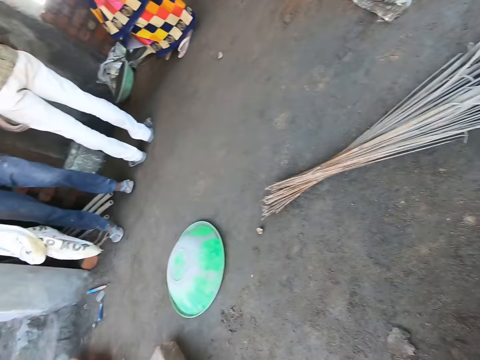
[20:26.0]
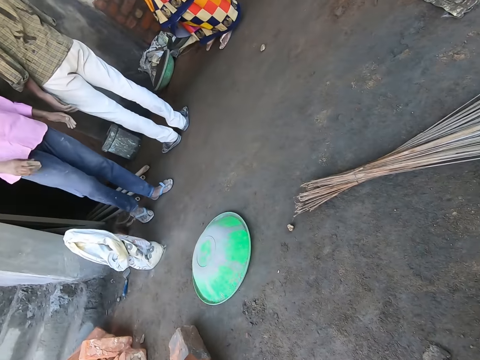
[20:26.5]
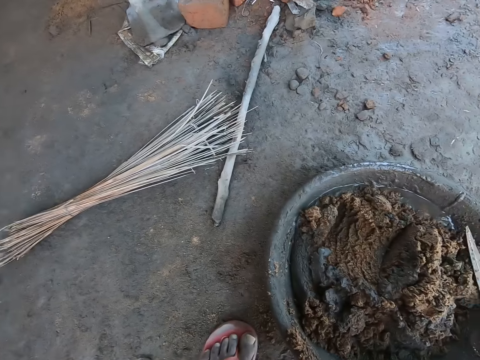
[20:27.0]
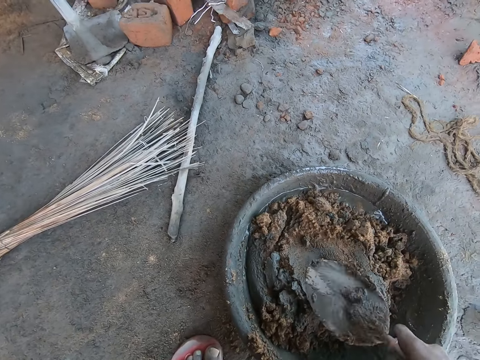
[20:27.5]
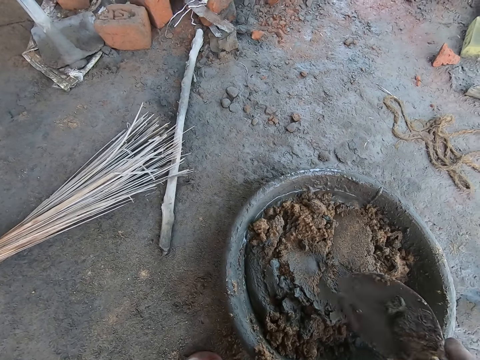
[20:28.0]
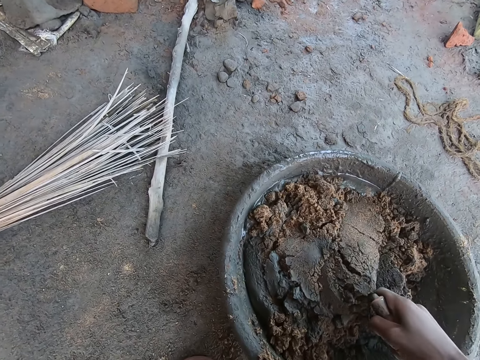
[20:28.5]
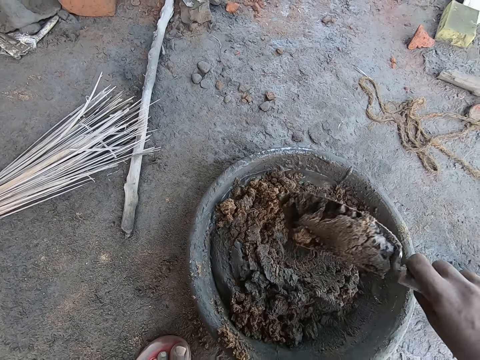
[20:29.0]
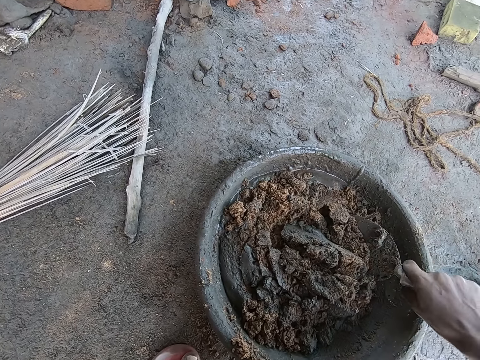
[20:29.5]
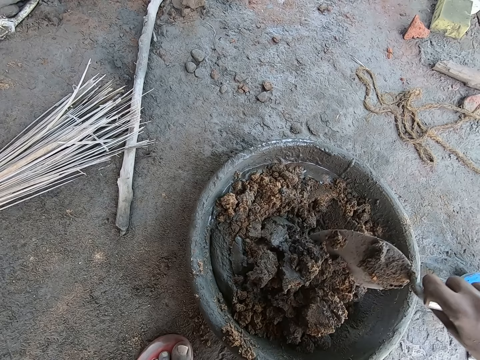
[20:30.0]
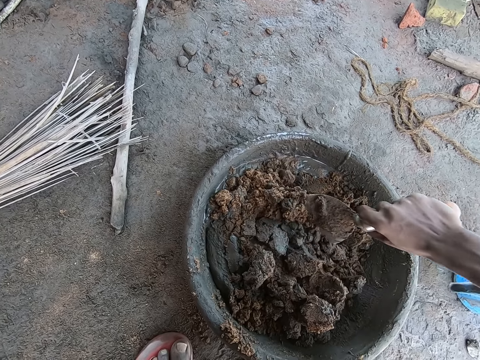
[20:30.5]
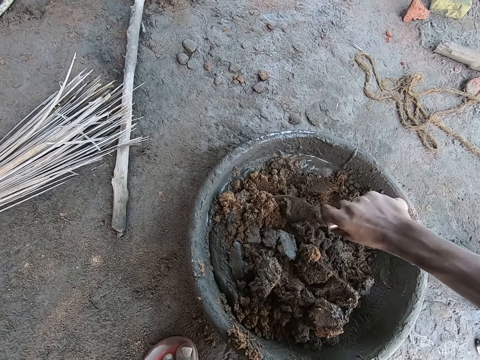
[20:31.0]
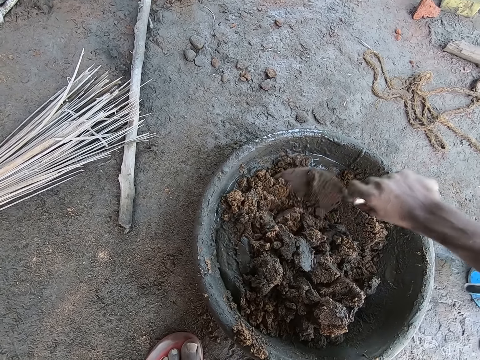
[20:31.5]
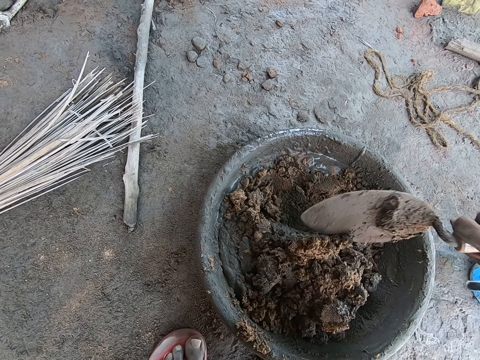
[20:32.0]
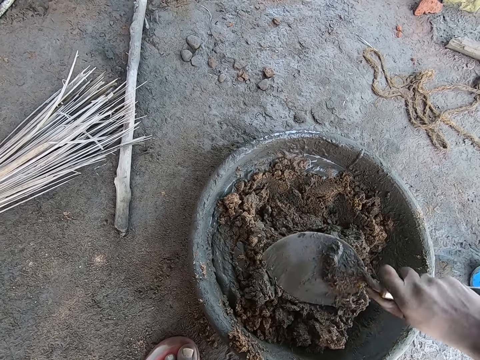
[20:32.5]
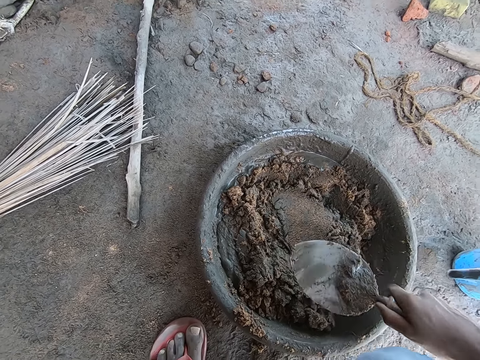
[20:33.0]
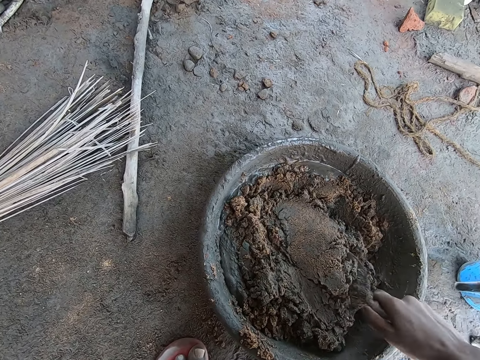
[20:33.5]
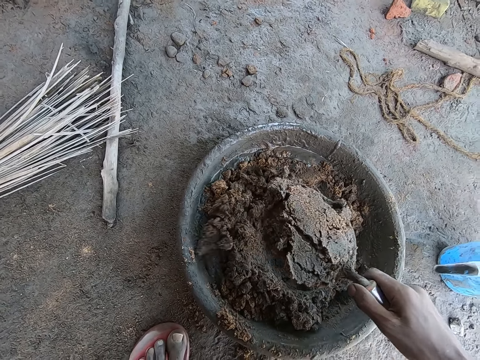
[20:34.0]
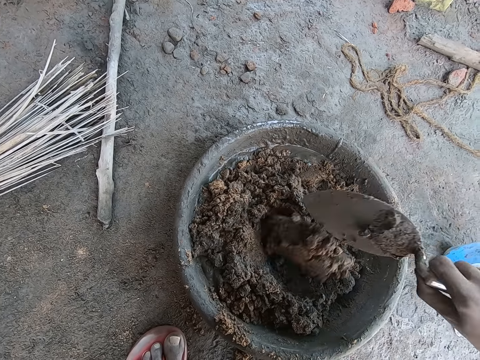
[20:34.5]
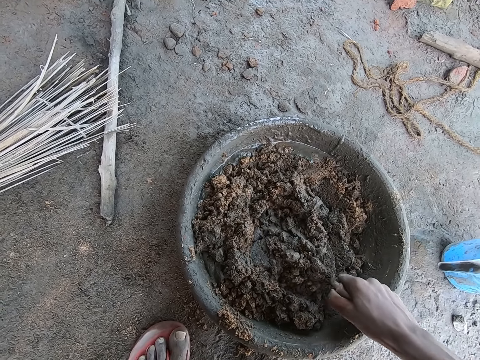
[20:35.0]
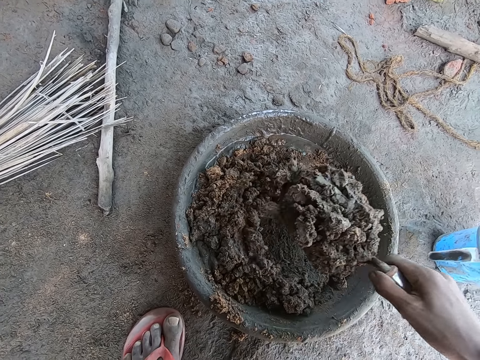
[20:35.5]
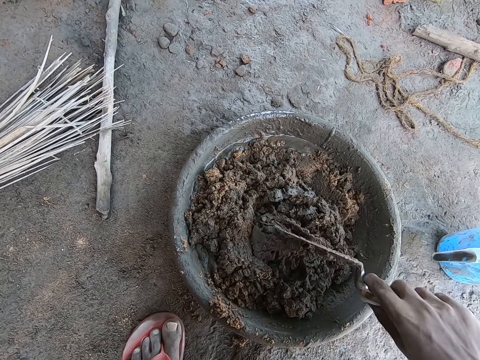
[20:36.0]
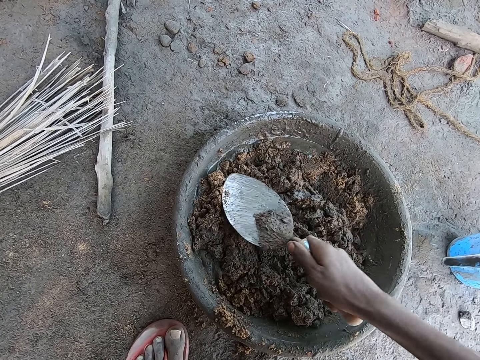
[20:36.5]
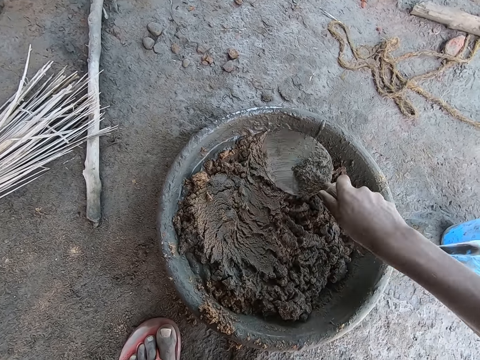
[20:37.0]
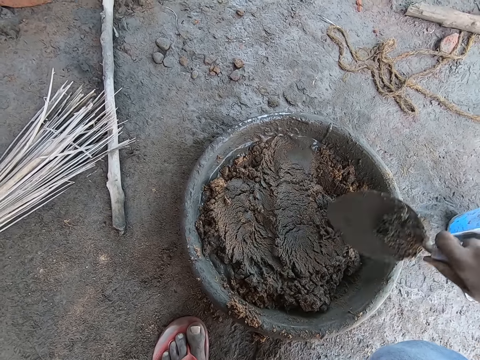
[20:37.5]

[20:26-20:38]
A man drops a sack on the floor with his right hand. The camera wearer mixes cement with sand.

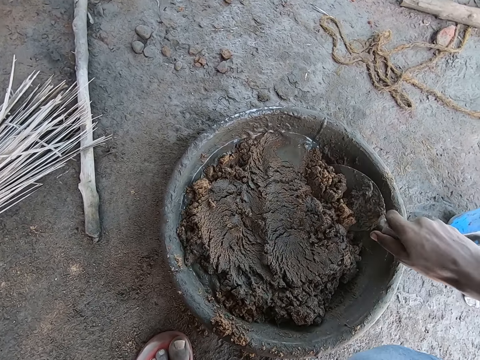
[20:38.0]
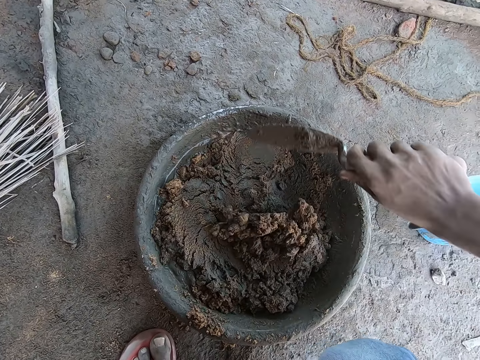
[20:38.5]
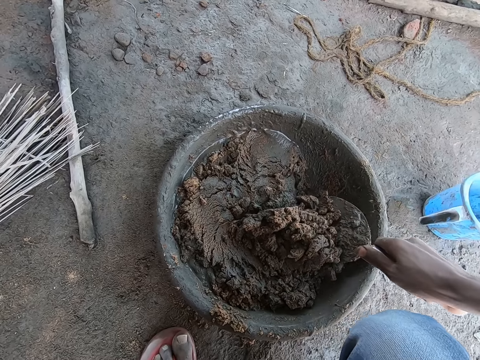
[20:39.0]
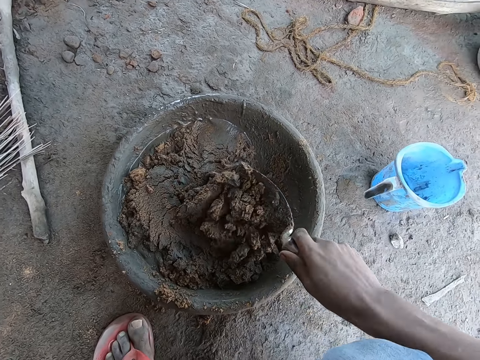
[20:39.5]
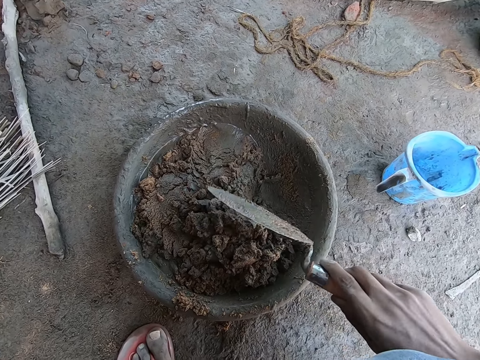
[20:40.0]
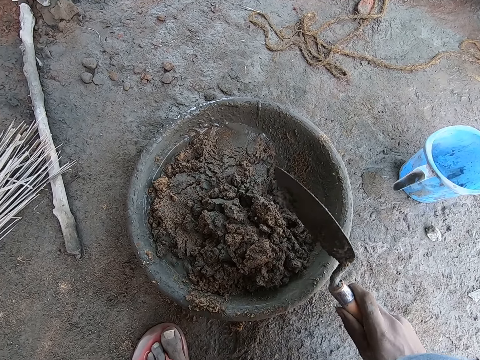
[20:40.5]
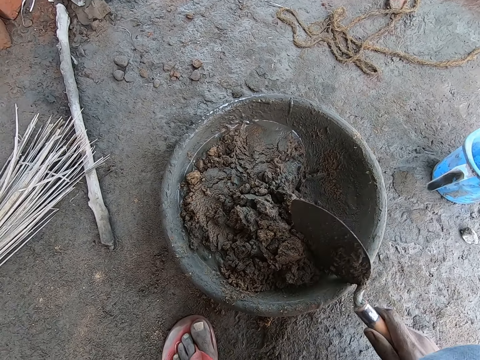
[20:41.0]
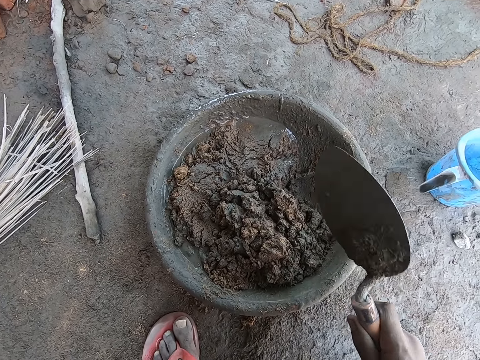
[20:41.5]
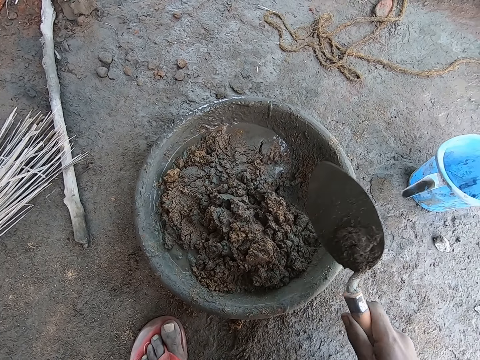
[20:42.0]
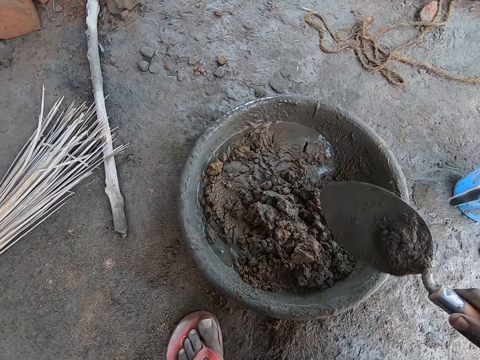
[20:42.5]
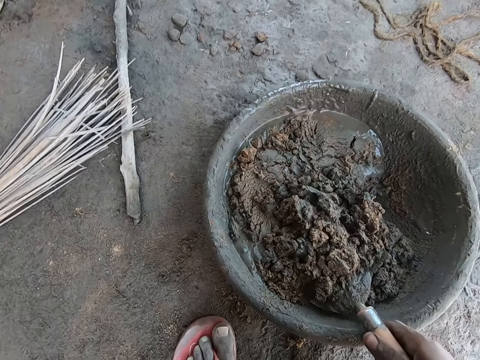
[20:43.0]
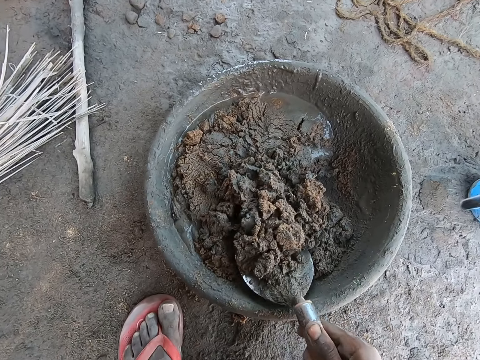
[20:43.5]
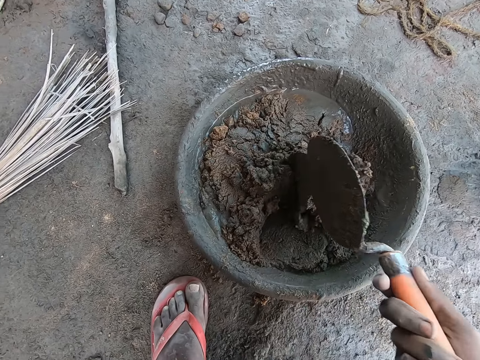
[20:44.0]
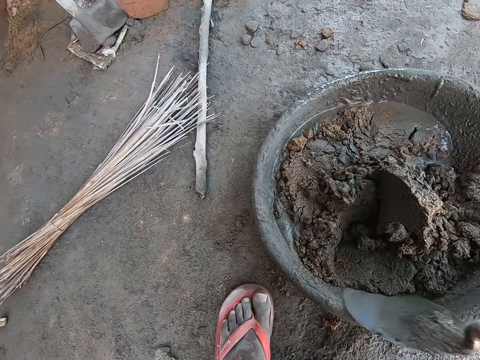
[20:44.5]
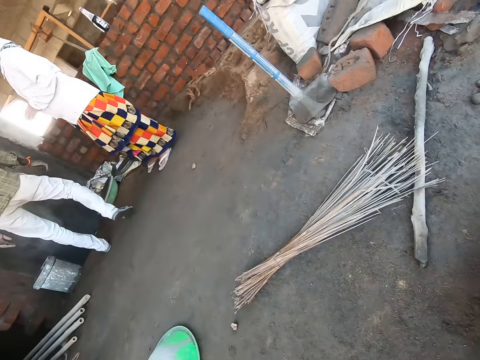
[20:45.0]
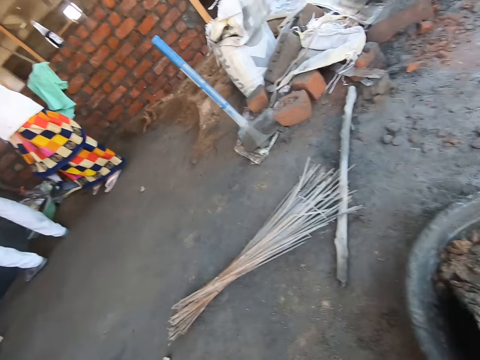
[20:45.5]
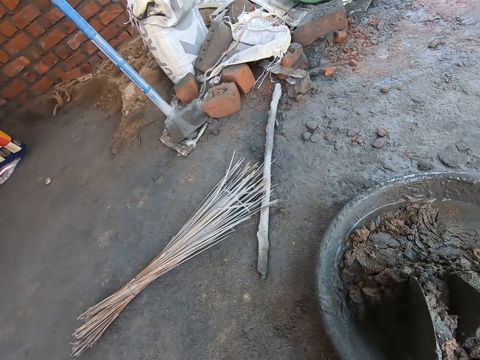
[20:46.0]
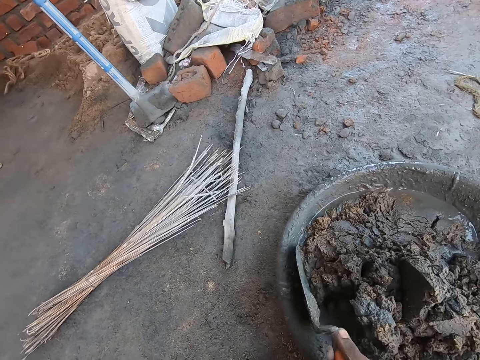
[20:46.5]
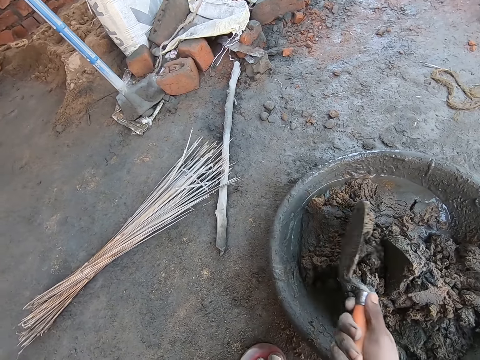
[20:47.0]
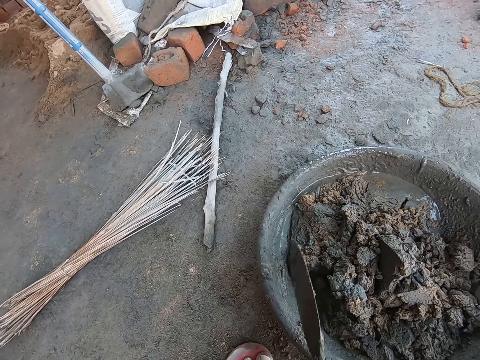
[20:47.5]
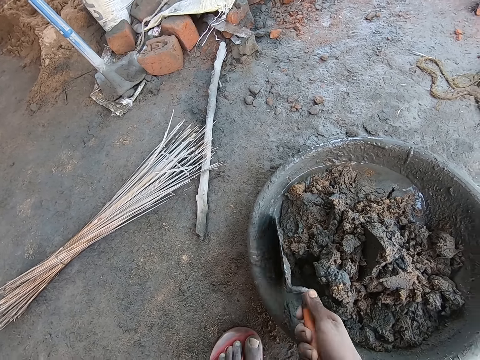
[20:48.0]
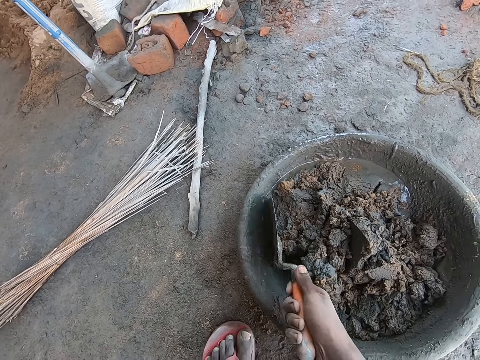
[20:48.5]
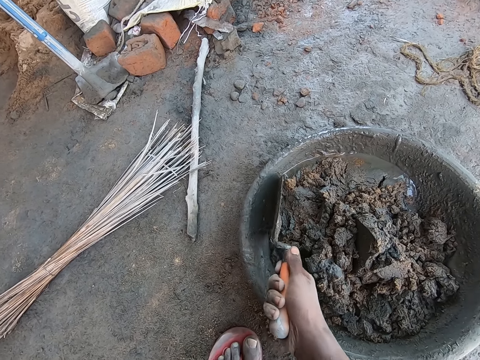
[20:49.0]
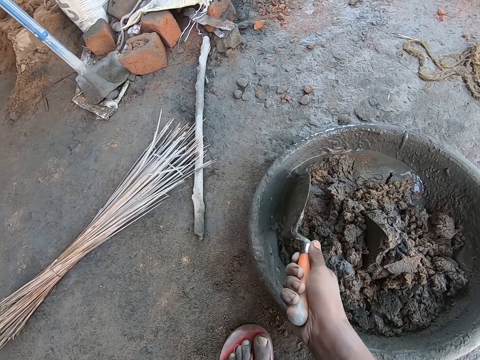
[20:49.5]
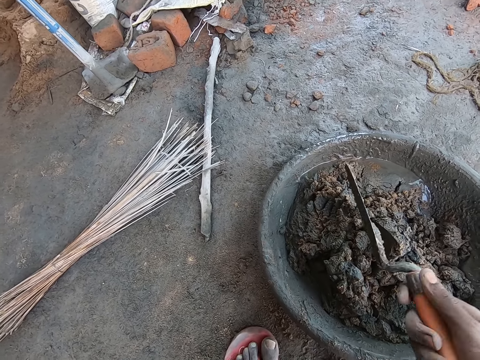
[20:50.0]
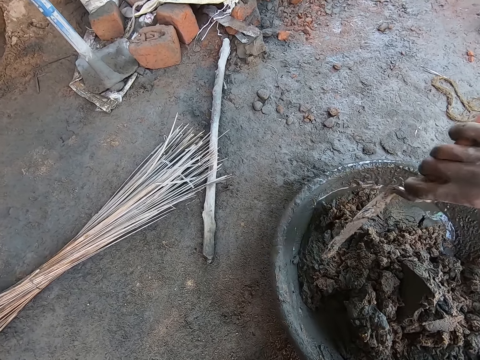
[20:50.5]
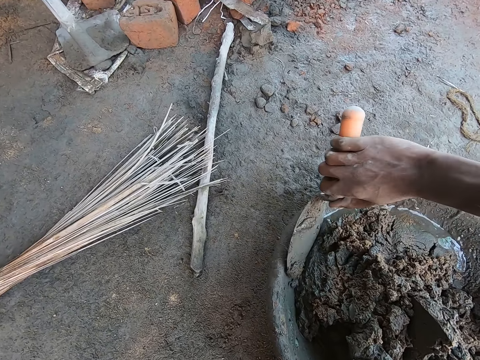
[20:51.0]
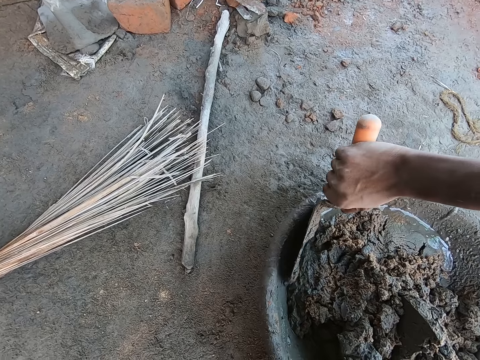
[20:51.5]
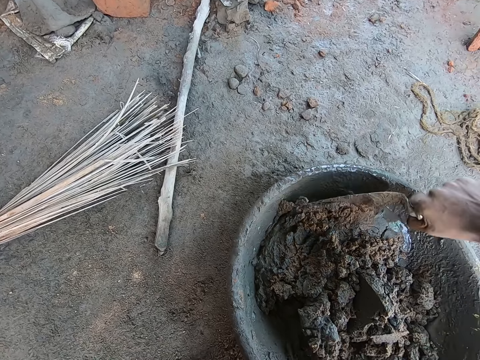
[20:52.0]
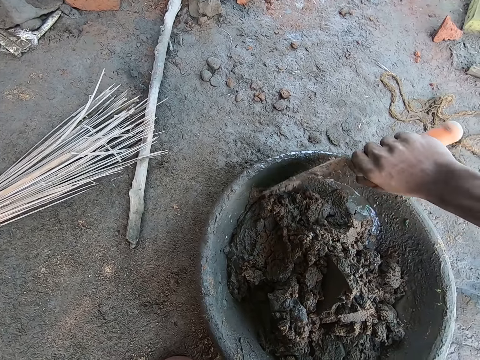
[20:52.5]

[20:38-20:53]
The camera wearer hits the hand pan with the hand trowel in his right hand. He mixes the sand and the mortar or cement in the head pan with the hand trowel in his right hand. He looks aside. He mixes the cement with the sand.
